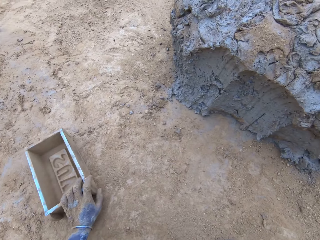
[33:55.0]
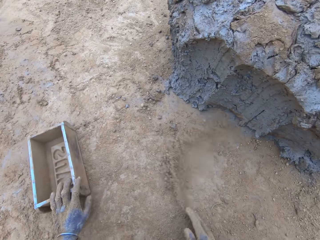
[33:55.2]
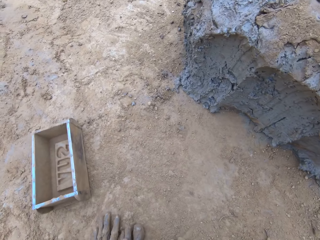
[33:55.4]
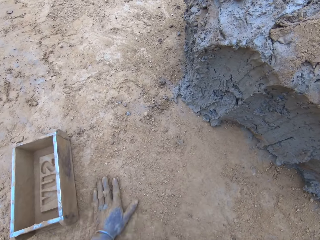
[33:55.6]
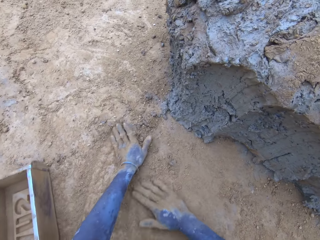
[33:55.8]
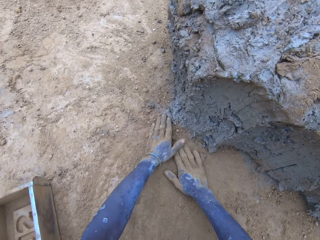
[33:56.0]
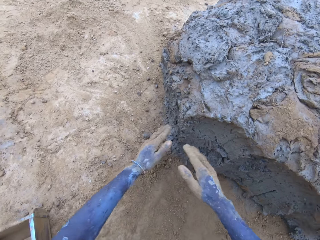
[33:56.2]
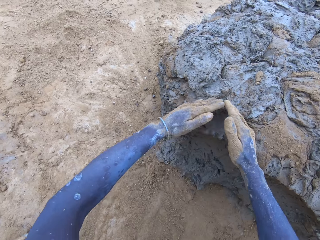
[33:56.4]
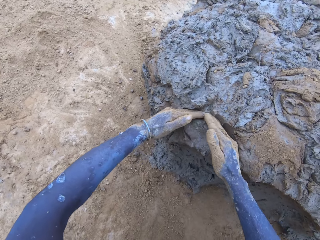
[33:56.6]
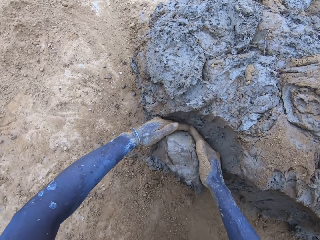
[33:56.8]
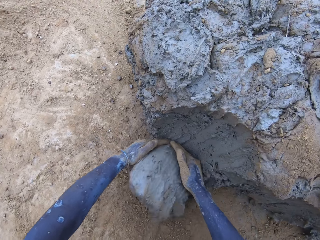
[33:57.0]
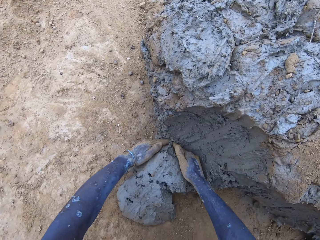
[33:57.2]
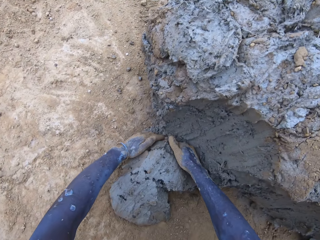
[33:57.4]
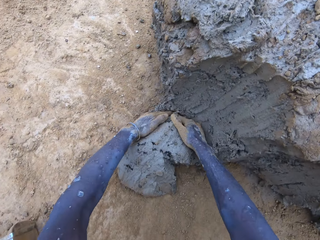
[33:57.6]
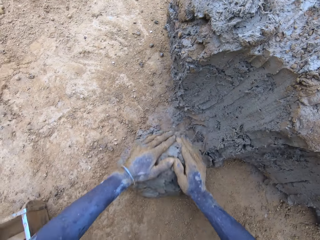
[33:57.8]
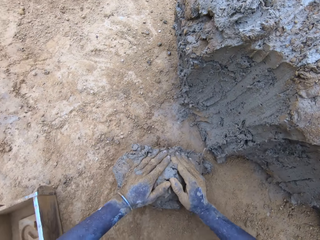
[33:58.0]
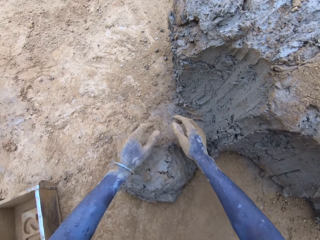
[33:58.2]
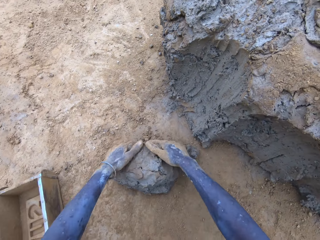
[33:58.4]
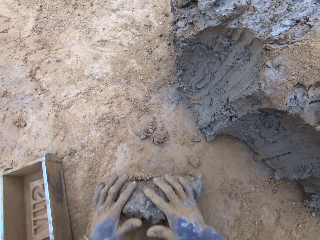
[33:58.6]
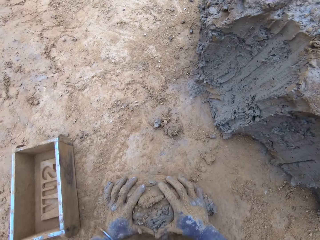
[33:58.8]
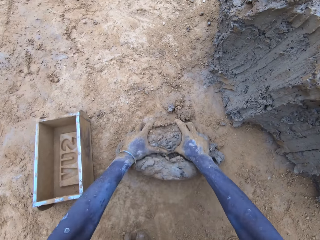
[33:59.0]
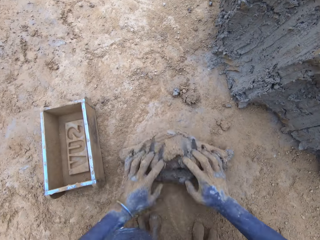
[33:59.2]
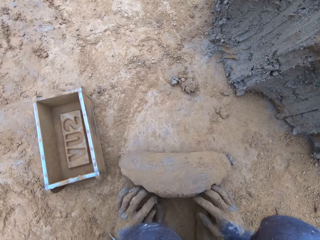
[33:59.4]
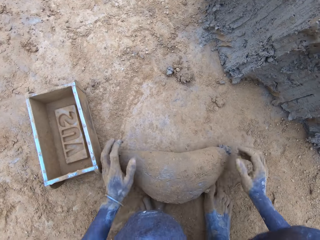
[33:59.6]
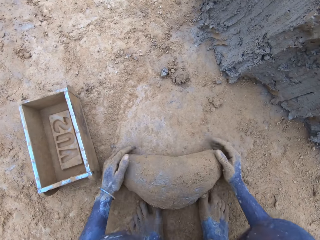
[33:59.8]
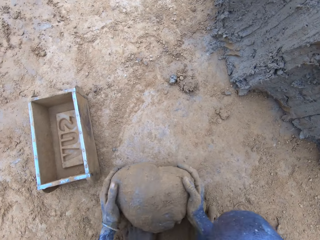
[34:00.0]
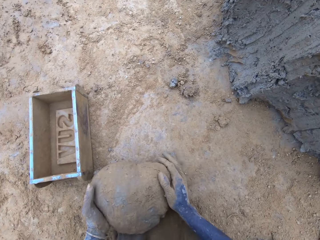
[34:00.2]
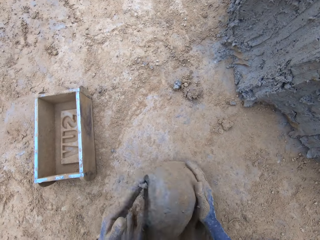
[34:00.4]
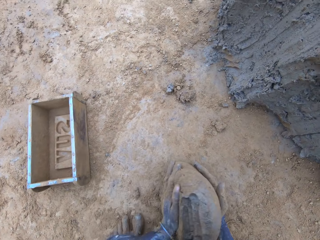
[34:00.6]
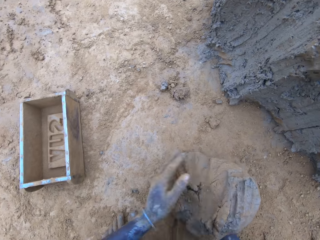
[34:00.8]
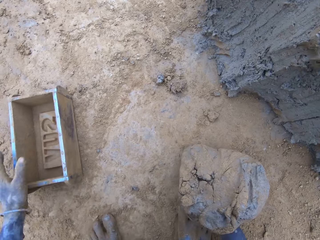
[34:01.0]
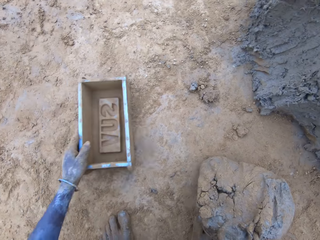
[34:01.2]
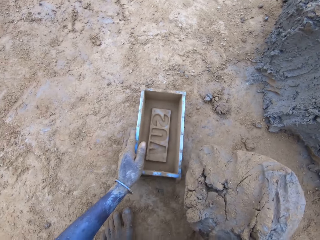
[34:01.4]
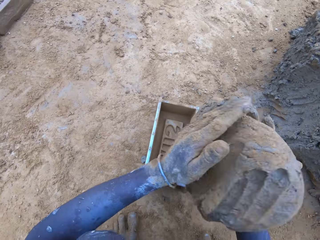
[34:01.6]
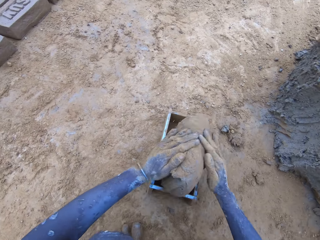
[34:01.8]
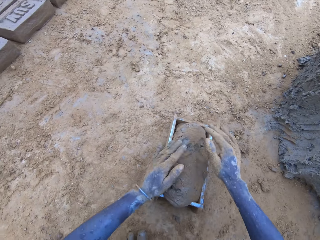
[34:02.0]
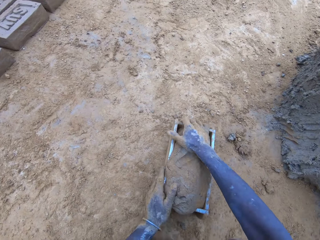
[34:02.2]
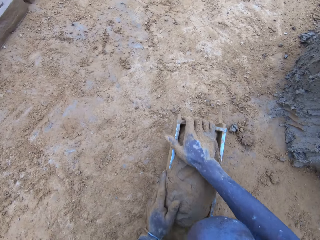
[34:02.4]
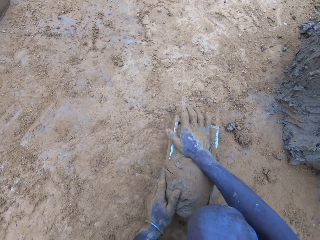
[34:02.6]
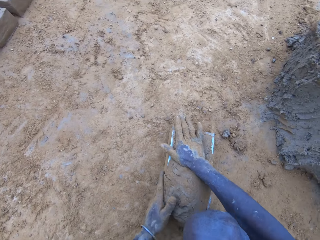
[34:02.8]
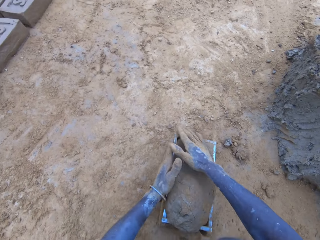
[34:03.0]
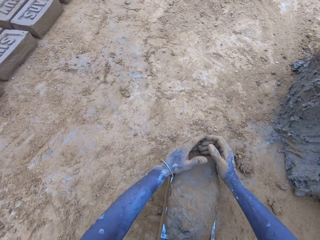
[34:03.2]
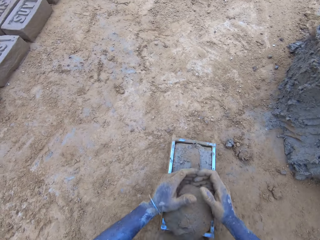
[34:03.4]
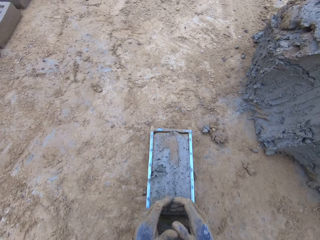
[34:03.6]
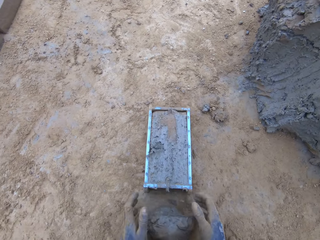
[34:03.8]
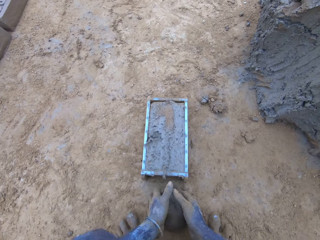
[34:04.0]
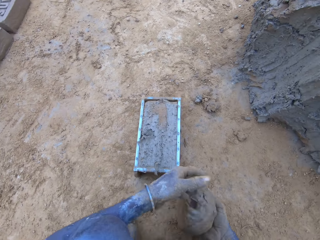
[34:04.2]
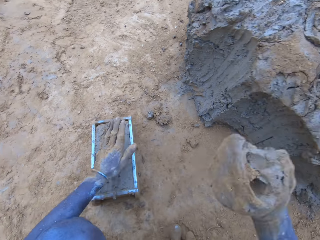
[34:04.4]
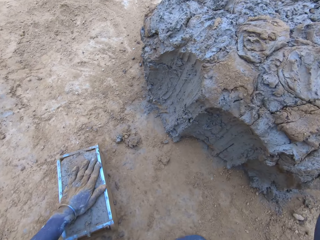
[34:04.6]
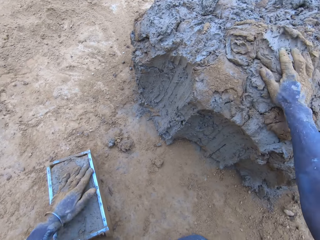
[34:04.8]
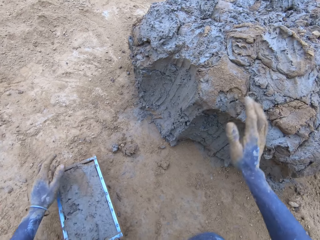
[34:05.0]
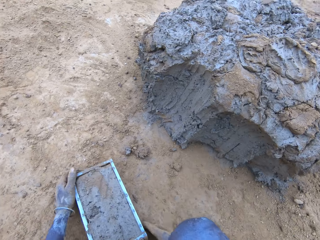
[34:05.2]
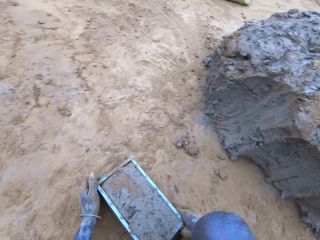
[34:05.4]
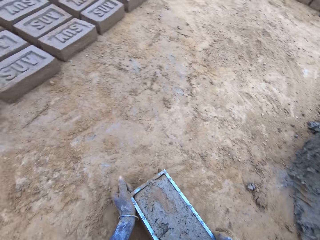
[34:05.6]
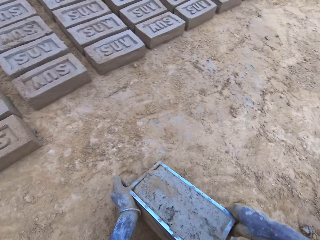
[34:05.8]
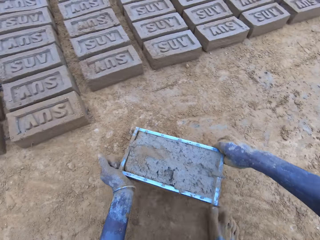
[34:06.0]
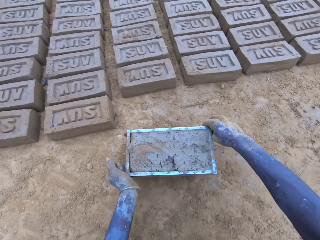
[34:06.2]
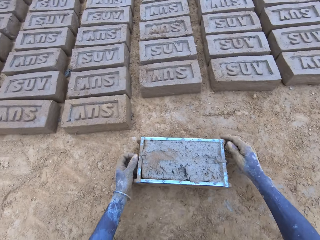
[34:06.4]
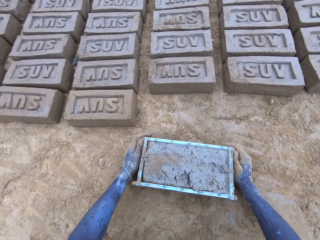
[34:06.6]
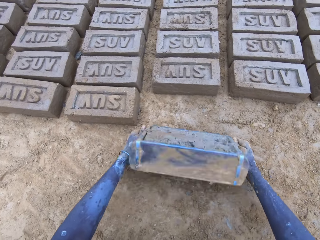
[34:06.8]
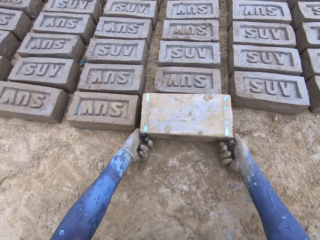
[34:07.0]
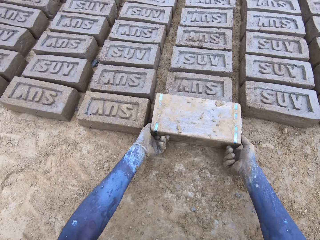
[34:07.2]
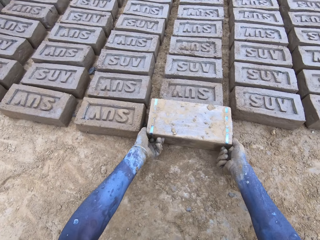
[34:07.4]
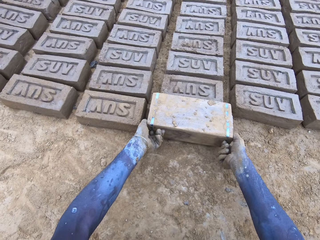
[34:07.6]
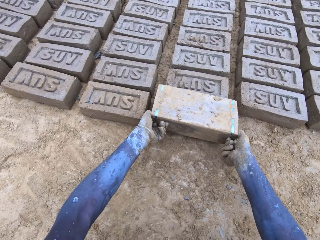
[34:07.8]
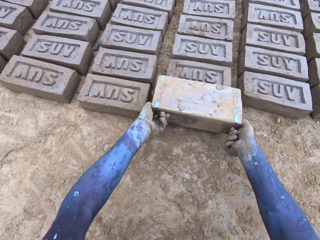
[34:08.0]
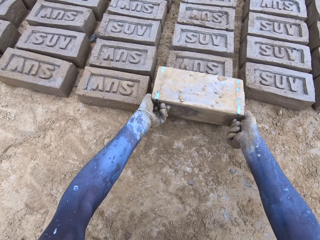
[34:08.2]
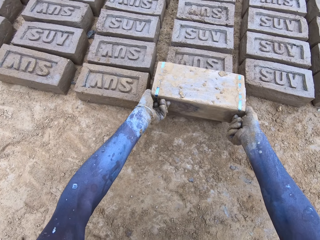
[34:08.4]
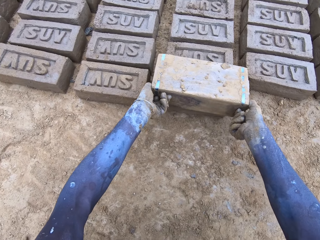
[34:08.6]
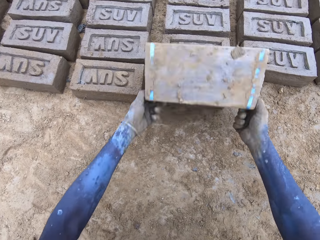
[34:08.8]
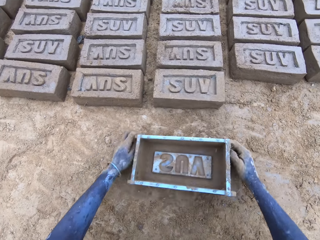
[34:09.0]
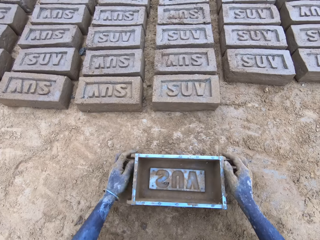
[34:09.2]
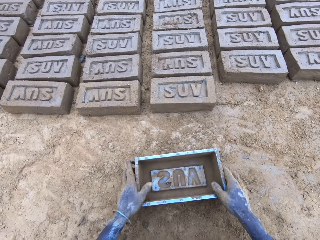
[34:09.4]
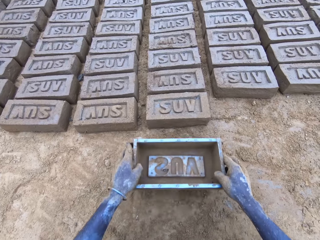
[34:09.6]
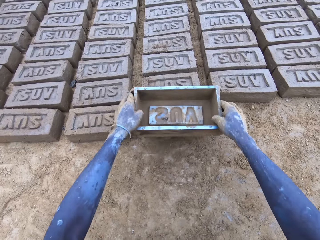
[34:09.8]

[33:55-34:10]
The camera wearer scoops mud. They put the mud in the wooden brick moulder or brickmold. They scoop the excess mud on the brickmold, throw the mud on the pile of mud, and pour the mud in the brickmold on the ground. They drop a brick.

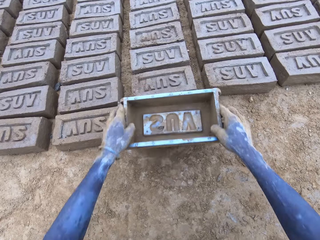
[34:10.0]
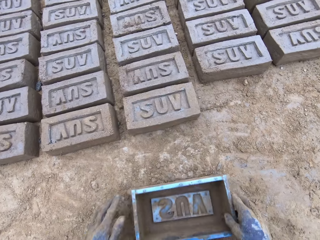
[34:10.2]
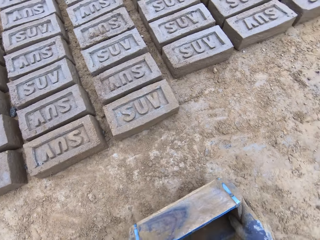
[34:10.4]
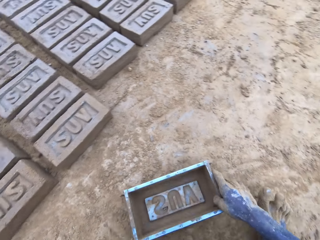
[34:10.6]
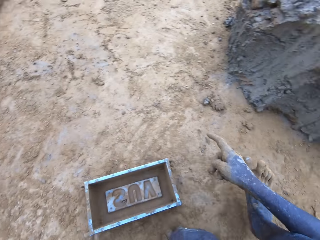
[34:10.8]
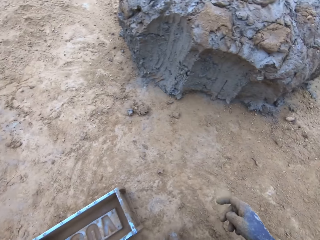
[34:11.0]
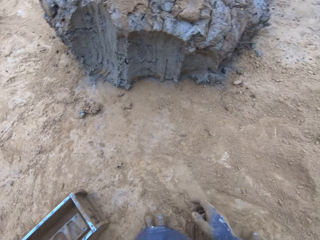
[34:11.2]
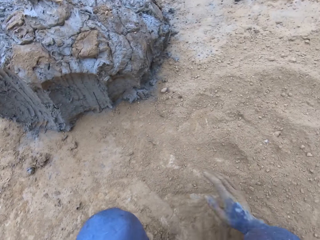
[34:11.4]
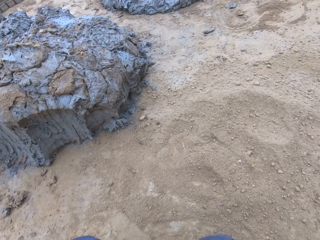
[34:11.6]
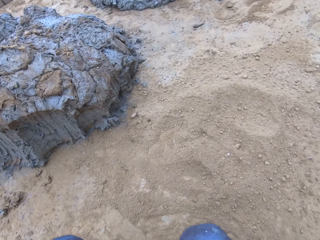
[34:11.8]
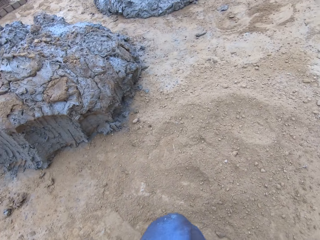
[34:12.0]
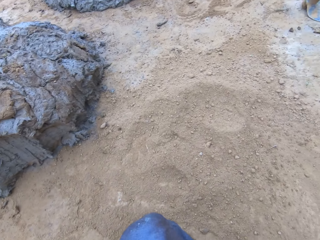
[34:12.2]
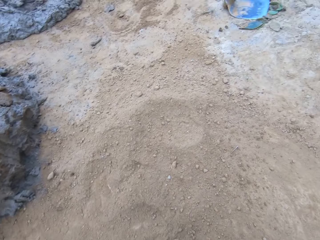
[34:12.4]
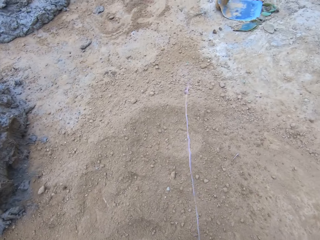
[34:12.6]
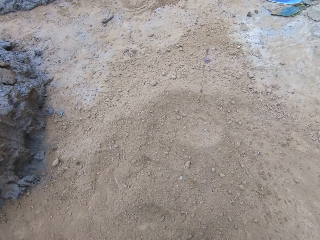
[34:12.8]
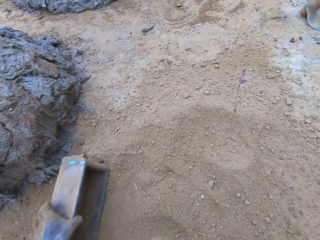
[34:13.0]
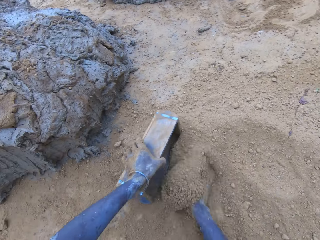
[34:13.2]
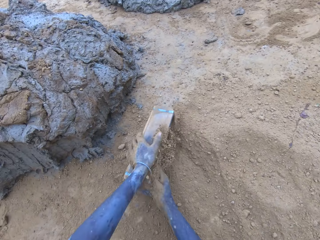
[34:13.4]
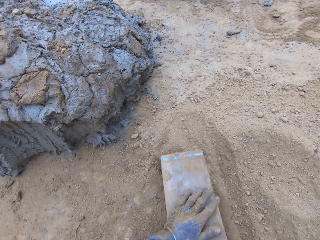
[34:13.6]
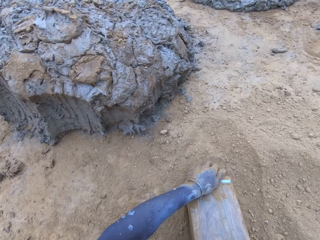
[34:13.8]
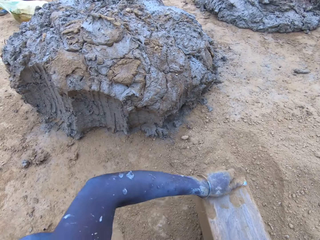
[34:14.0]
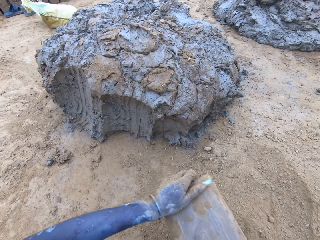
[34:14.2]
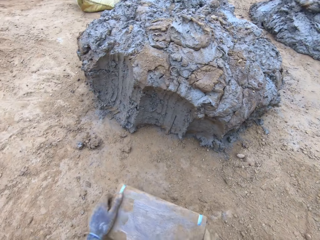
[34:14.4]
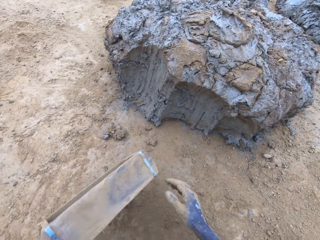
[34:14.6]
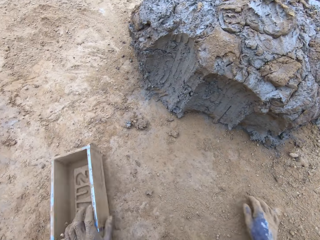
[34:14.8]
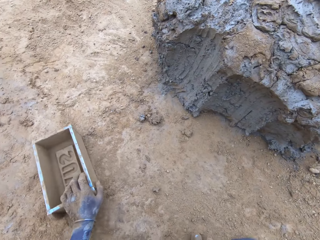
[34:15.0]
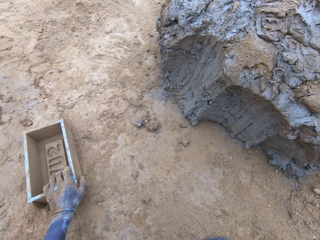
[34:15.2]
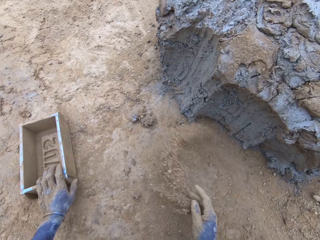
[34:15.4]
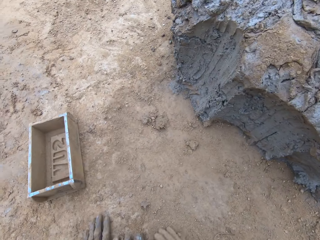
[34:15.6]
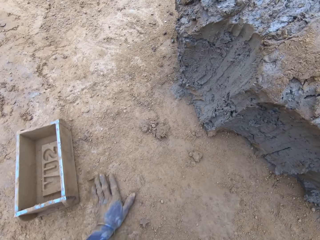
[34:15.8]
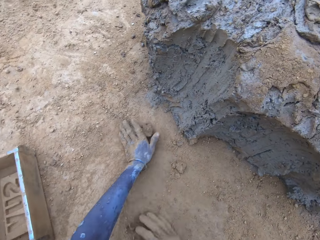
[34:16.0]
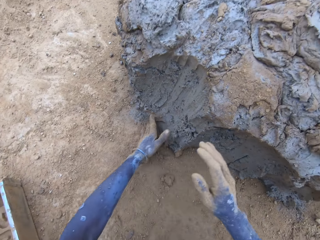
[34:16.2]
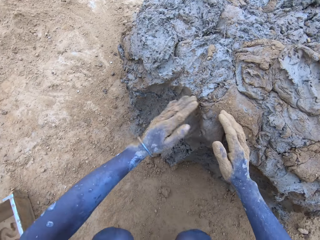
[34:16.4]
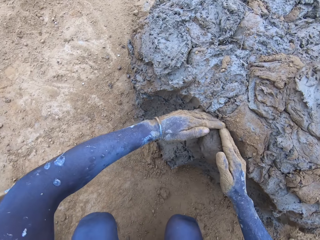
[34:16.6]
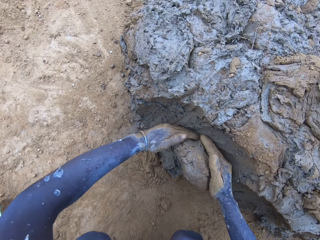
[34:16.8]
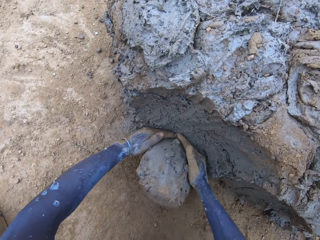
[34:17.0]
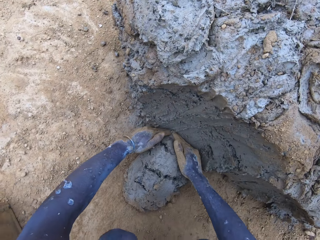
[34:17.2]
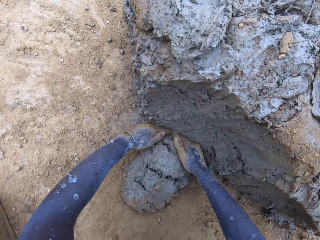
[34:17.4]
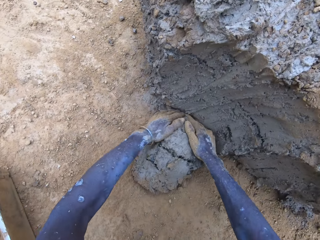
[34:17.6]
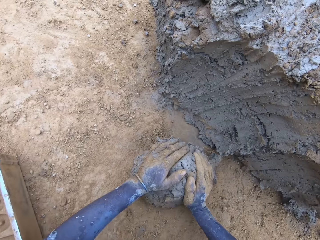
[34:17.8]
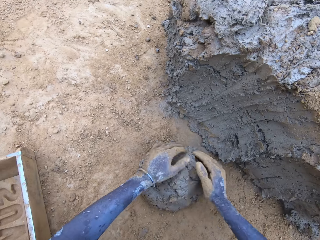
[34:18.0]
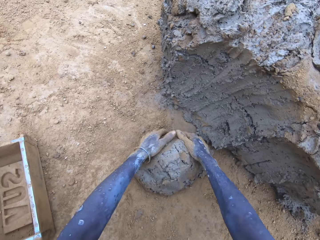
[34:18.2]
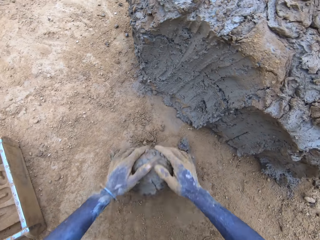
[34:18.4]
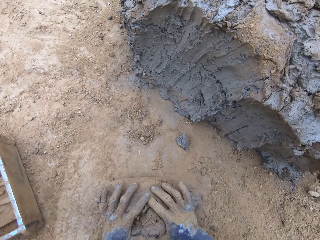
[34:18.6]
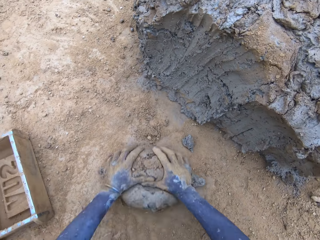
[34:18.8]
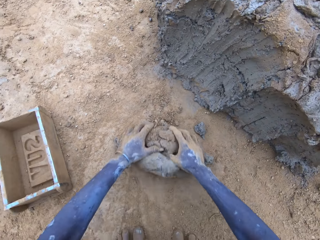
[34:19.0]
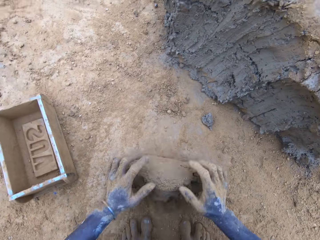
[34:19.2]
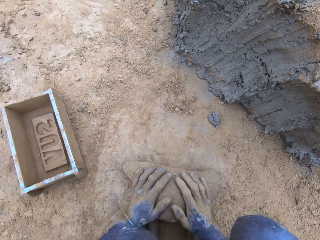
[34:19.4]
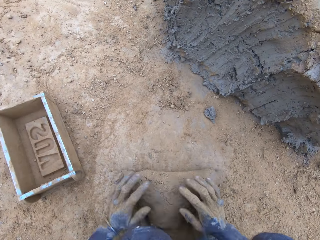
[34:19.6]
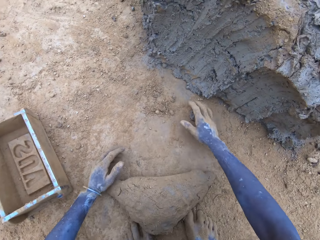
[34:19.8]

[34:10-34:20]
The camera wearer puts soil in the wooden brick moulder or brickmold, pours the soil from the brickmold, and scoops mud.
